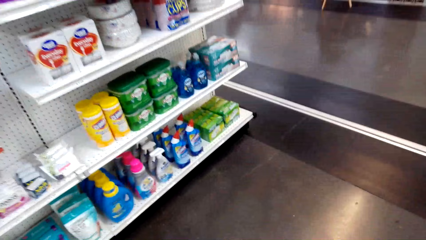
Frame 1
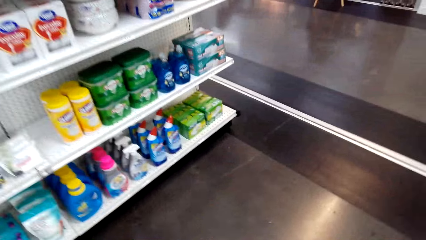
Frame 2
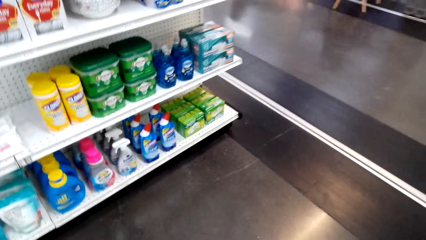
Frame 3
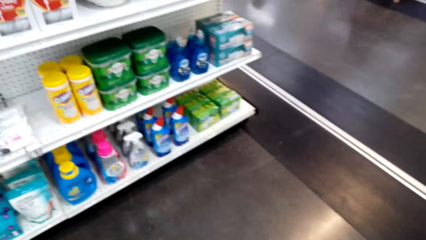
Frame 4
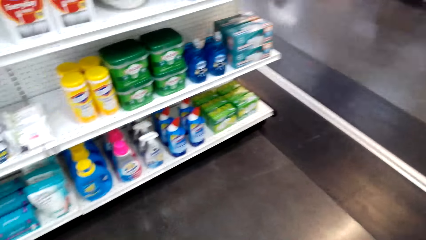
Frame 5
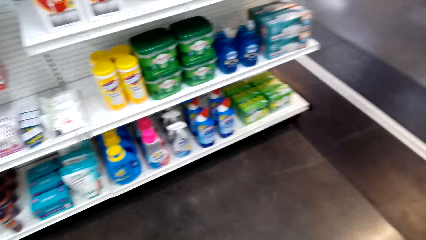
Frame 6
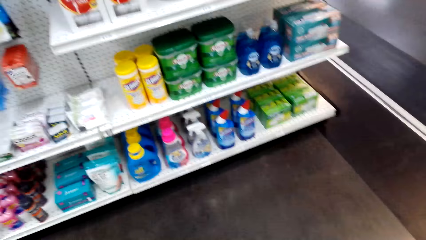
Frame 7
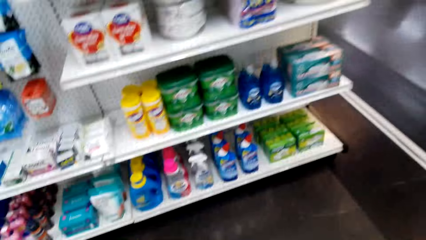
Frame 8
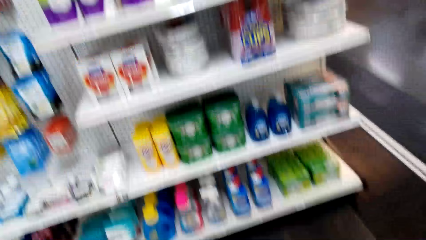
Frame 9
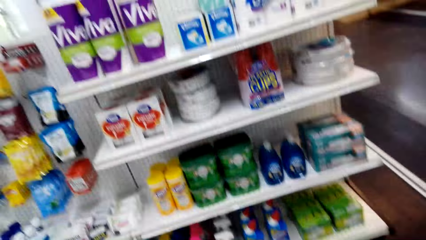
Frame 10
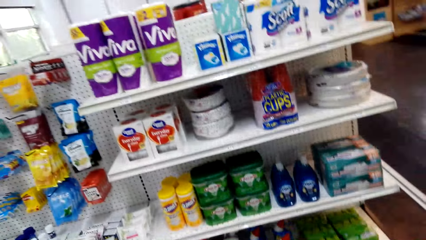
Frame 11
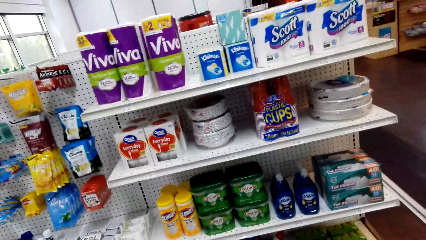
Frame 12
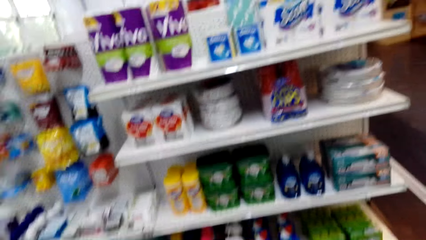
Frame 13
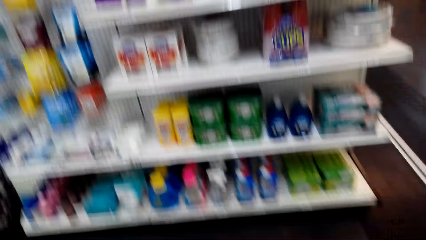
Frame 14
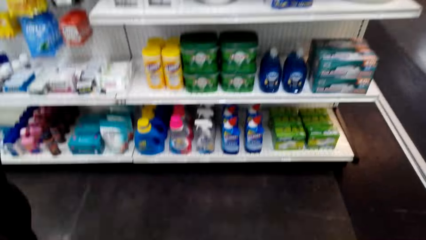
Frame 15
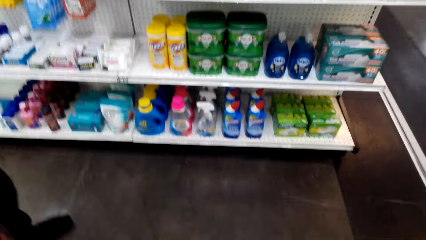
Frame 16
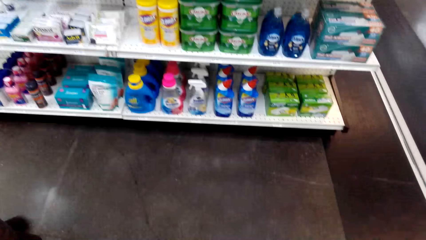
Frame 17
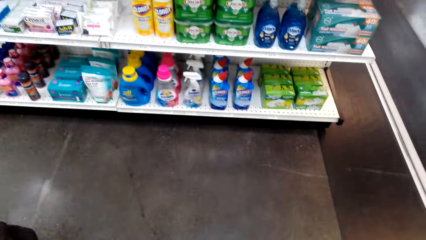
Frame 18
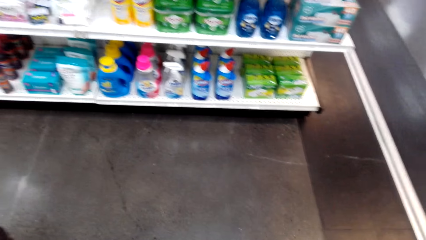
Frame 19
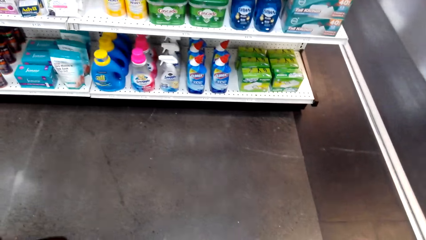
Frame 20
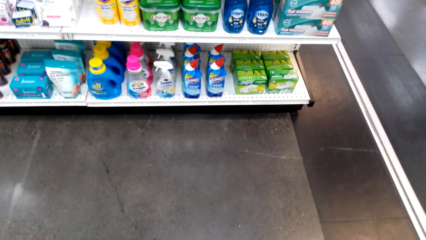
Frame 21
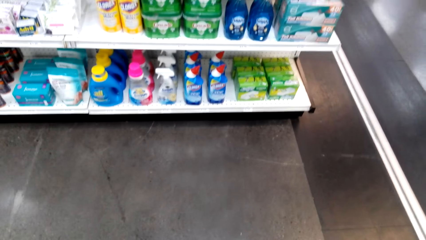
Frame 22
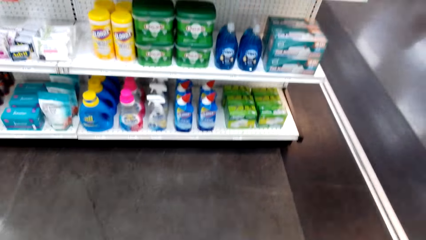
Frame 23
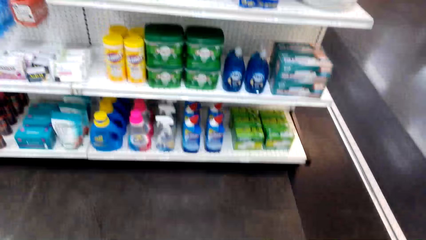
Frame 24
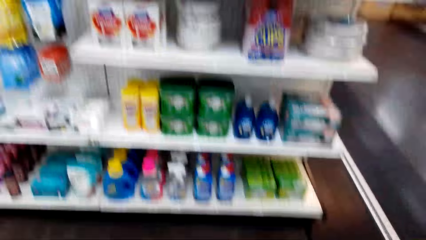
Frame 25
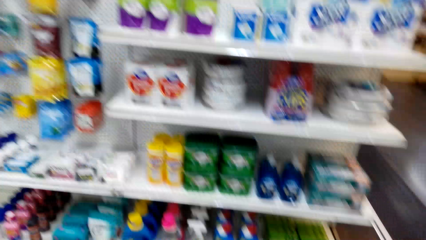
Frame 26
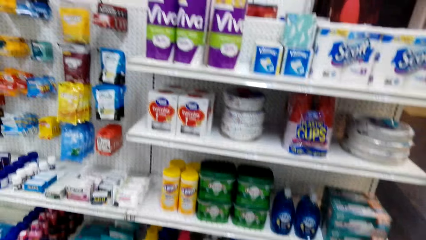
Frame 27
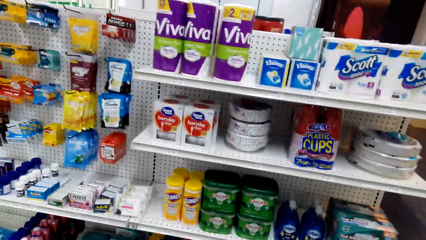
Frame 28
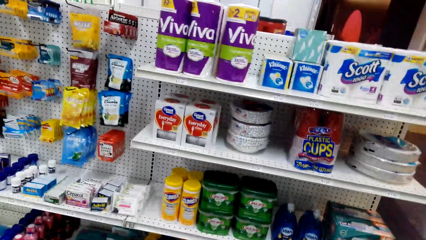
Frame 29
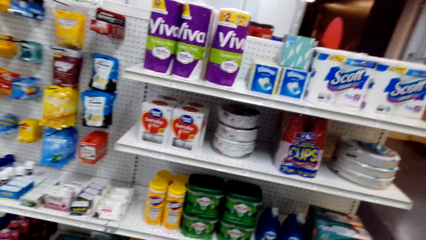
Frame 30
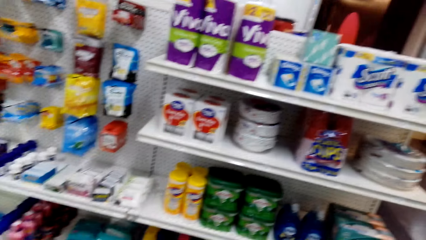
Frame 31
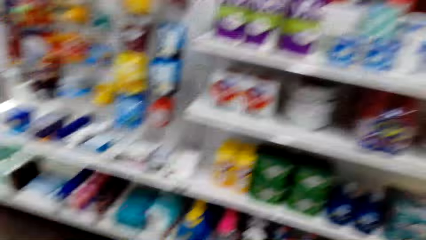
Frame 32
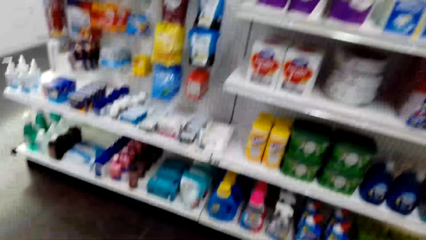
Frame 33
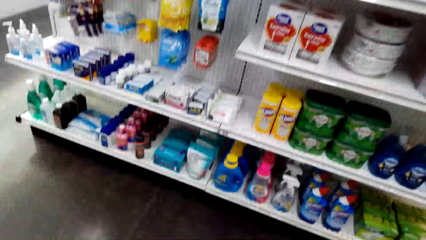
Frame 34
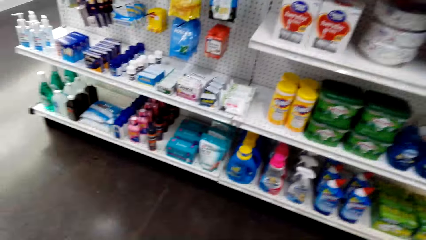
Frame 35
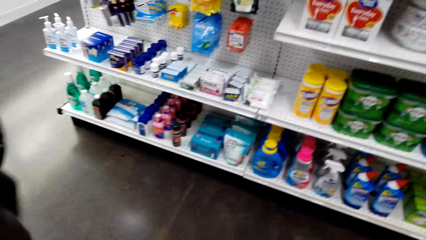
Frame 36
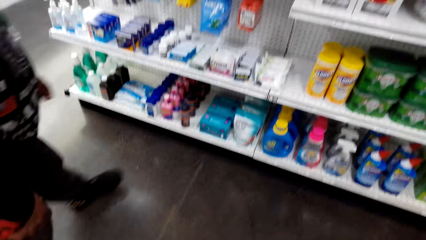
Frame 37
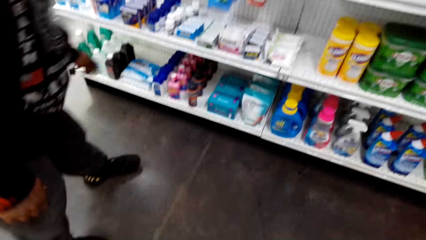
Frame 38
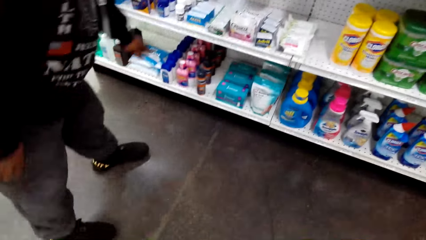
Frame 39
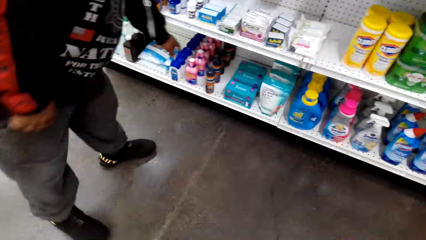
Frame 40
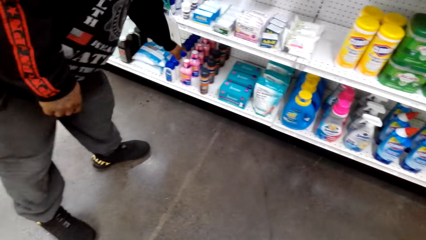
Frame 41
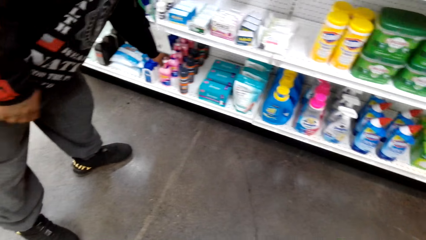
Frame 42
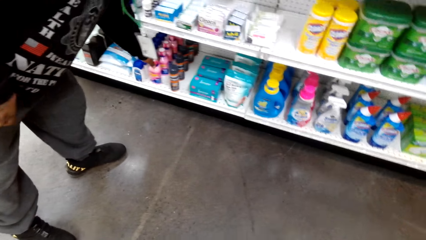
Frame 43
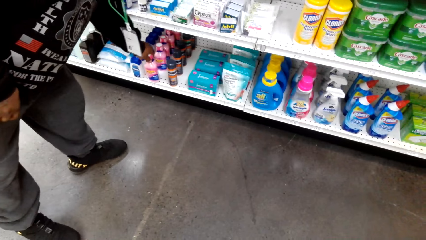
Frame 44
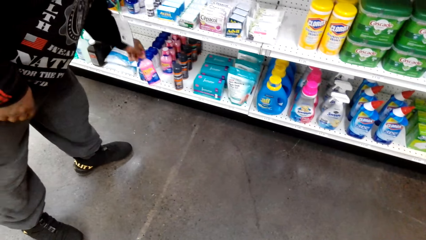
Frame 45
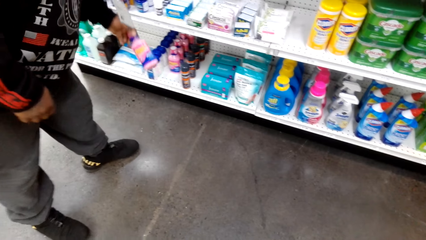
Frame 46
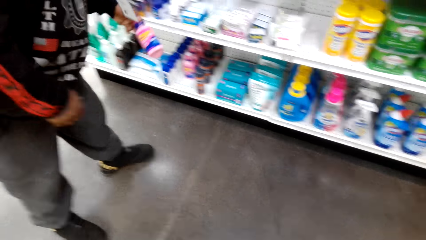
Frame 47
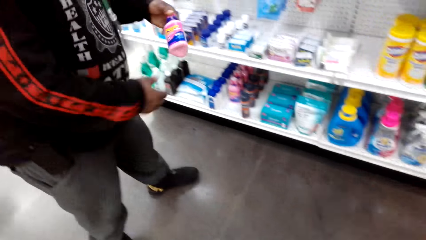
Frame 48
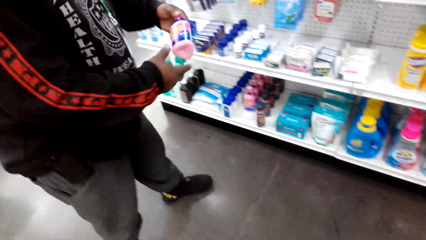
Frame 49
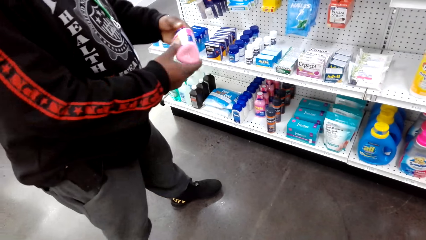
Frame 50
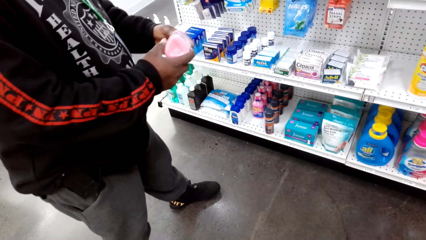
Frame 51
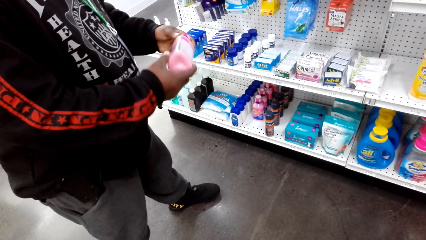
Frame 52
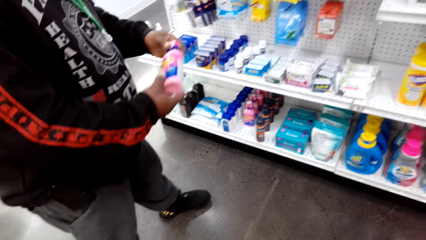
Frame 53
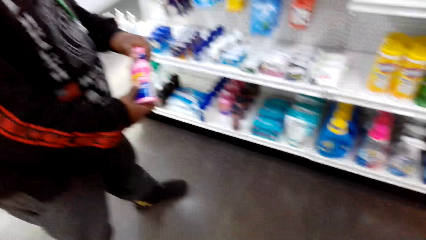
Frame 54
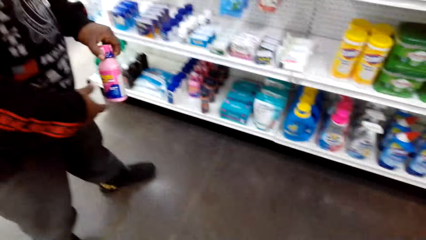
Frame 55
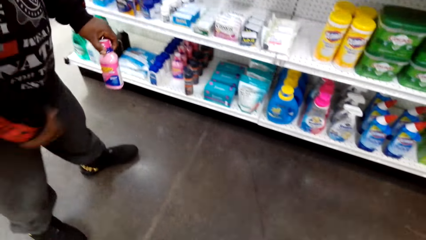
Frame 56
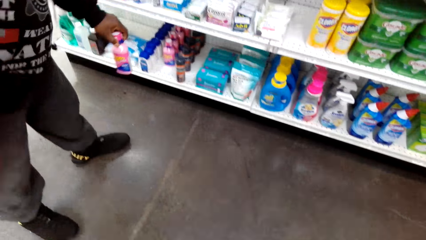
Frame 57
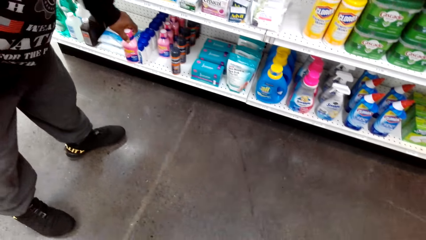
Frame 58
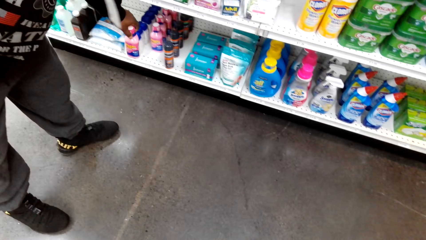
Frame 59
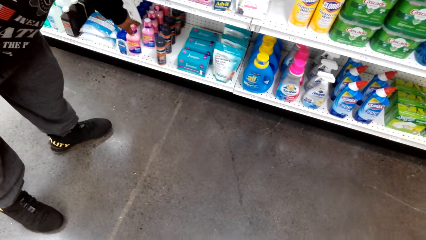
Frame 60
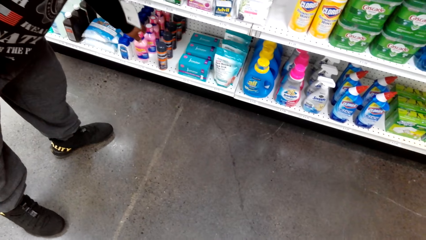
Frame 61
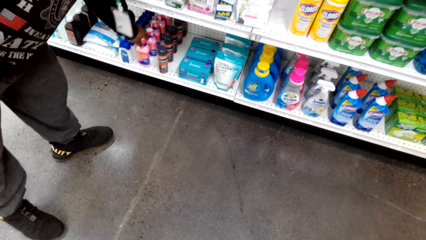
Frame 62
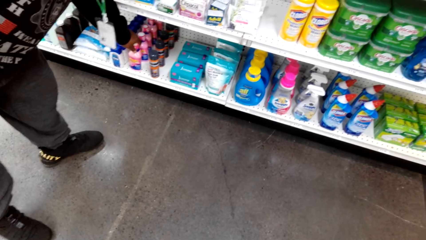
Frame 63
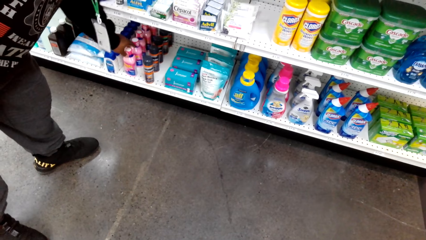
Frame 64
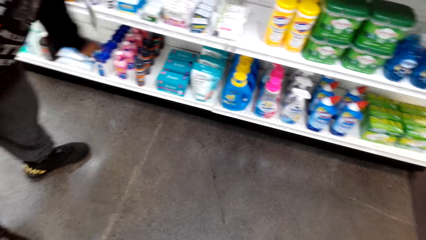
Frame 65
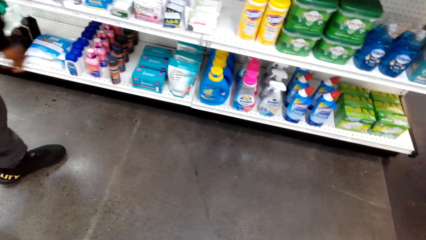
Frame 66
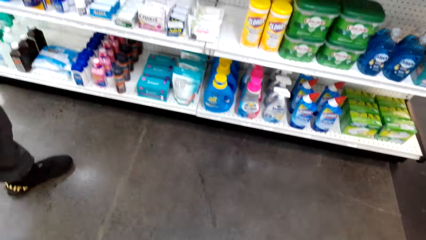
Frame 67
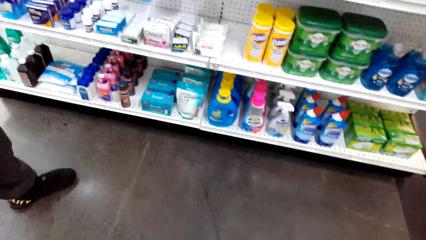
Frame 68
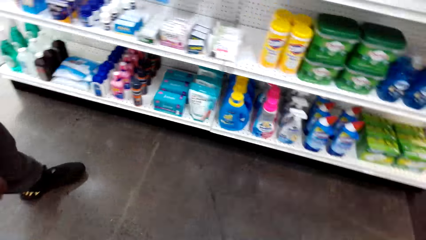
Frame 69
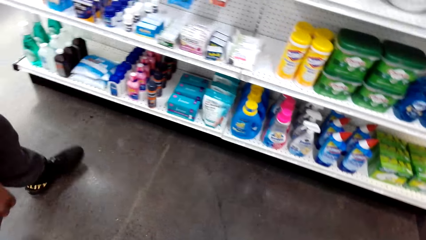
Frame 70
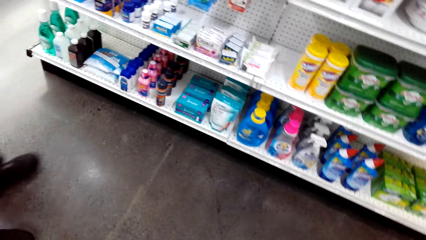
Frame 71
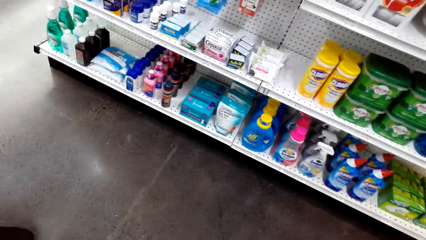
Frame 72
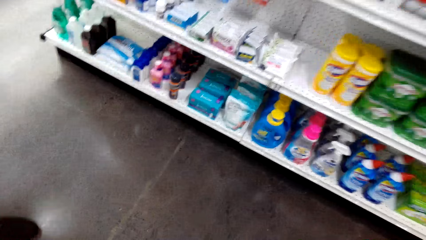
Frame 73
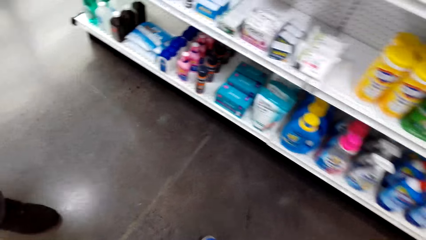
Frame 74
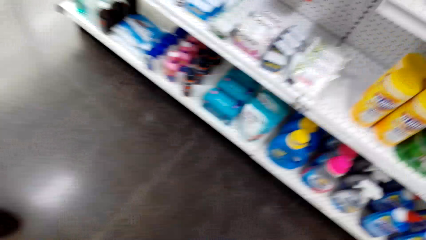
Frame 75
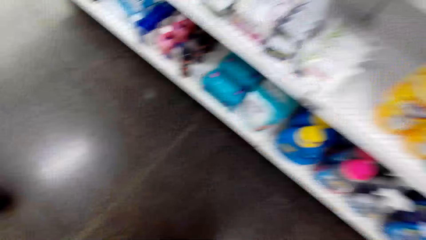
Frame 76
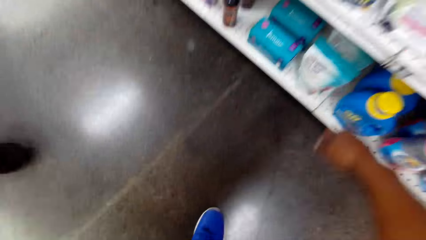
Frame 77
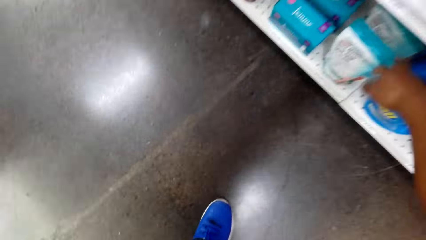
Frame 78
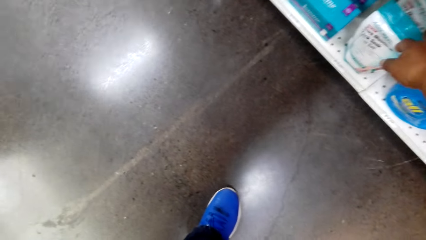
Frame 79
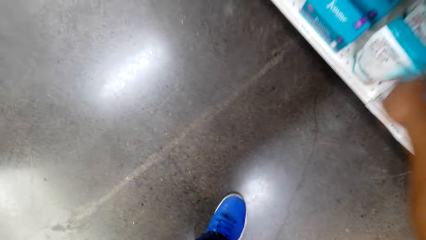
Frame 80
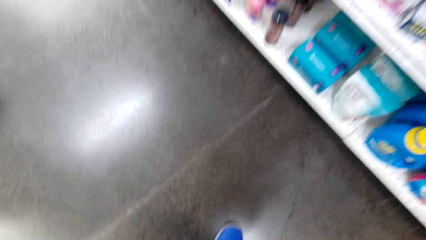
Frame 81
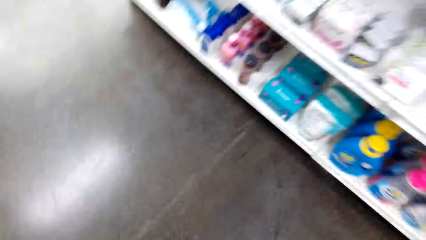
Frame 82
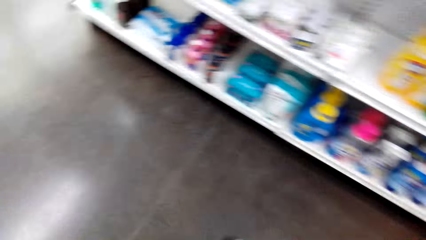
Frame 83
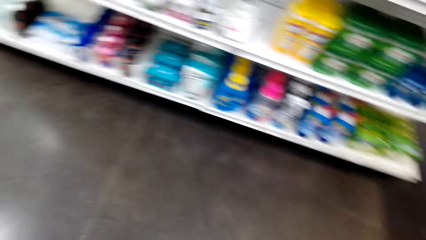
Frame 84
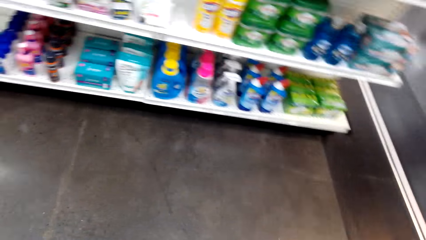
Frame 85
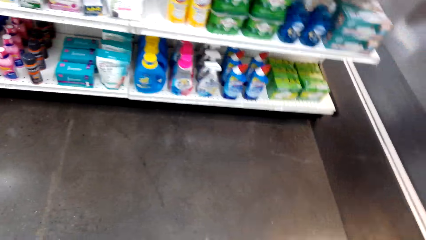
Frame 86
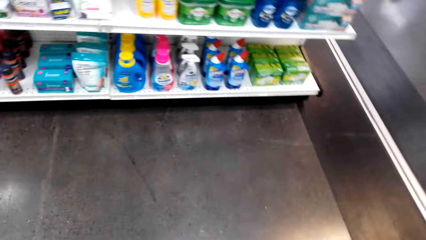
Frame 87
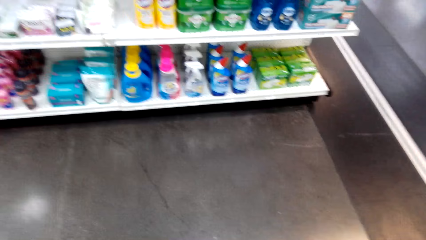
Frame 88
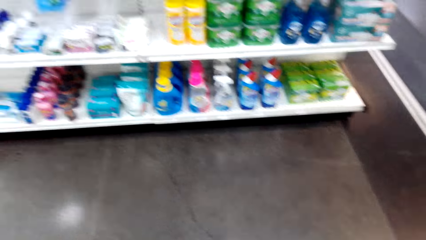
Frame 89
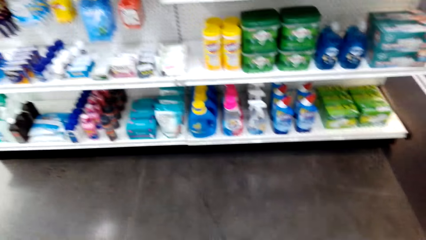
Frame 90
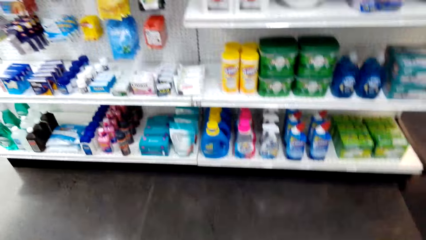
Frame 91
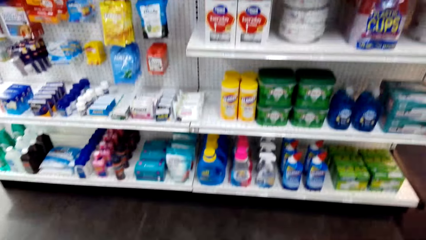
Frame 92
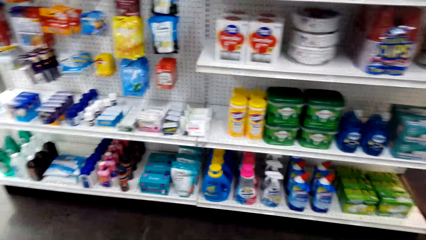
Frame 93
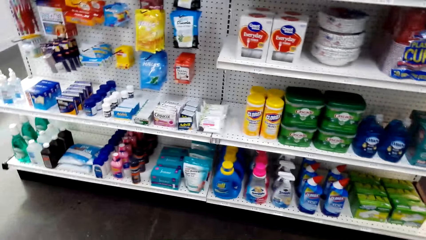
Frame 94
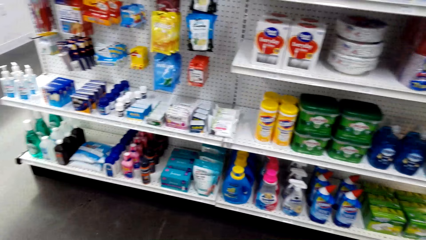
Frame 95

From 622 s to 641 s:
A person picks up a bottle of cream from the counter and places the bottle of cream on the shelf. The camera wearer touches the packet on the counter. They interact with the person.
